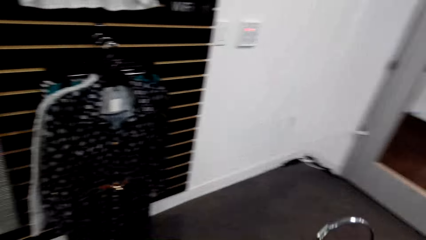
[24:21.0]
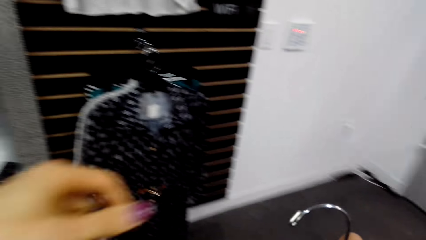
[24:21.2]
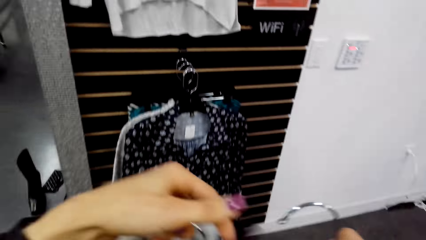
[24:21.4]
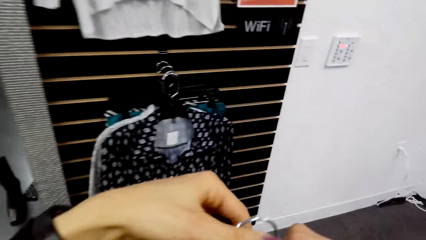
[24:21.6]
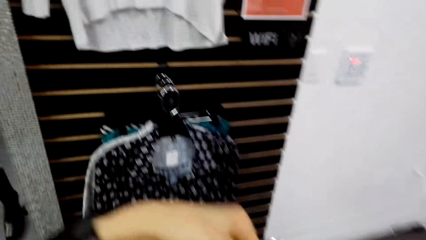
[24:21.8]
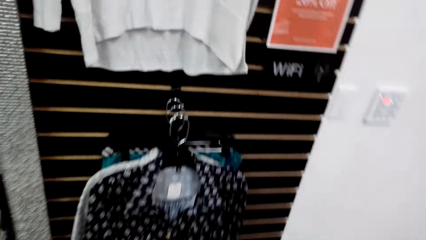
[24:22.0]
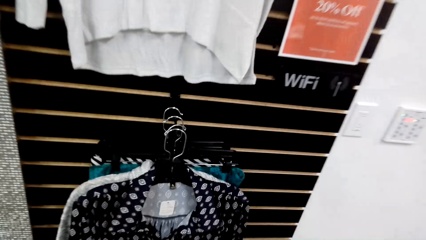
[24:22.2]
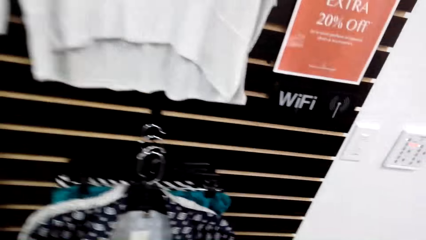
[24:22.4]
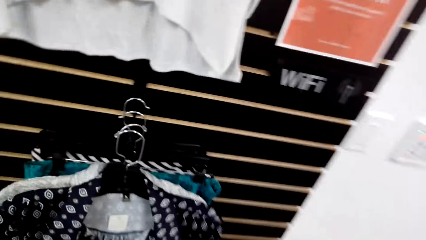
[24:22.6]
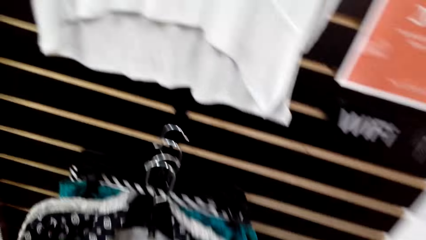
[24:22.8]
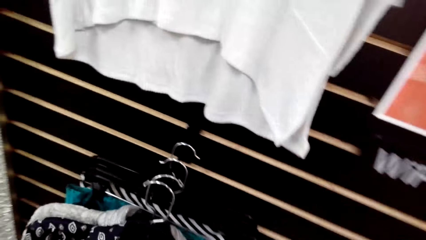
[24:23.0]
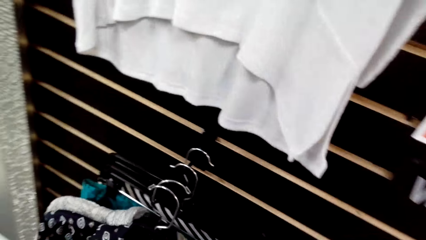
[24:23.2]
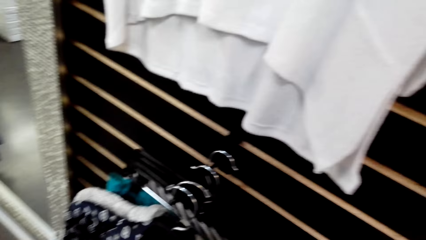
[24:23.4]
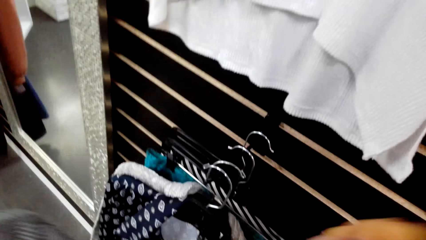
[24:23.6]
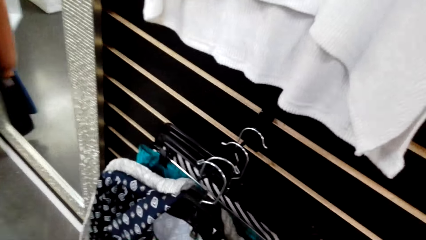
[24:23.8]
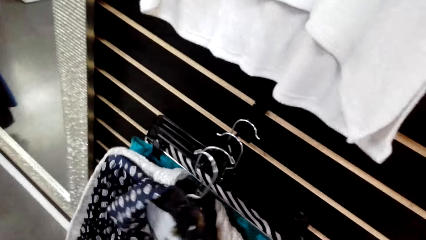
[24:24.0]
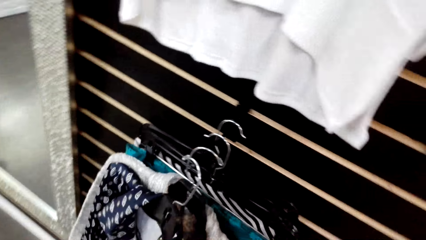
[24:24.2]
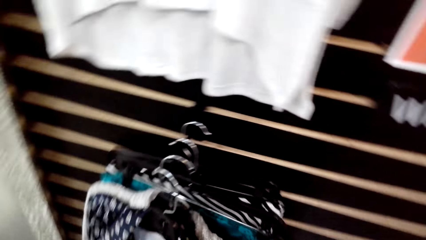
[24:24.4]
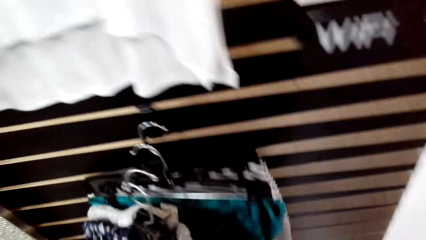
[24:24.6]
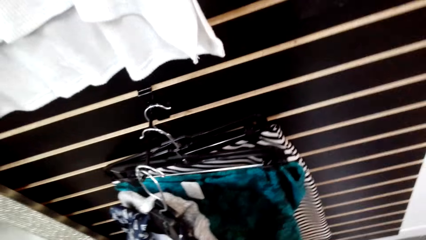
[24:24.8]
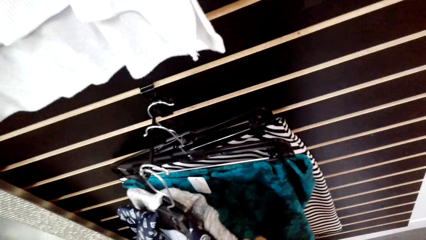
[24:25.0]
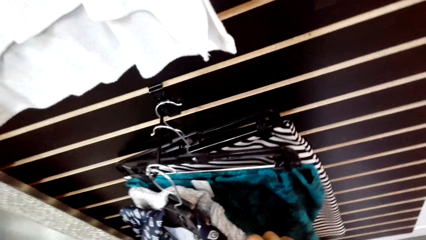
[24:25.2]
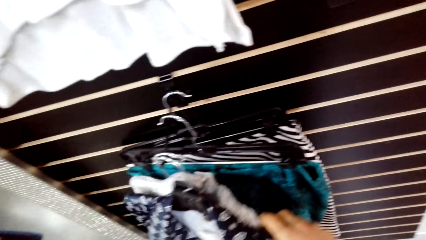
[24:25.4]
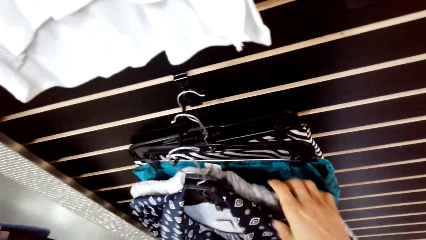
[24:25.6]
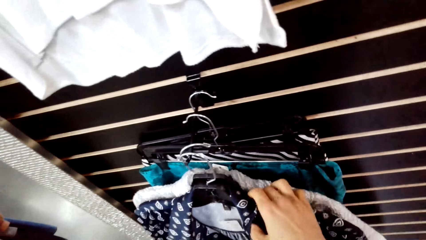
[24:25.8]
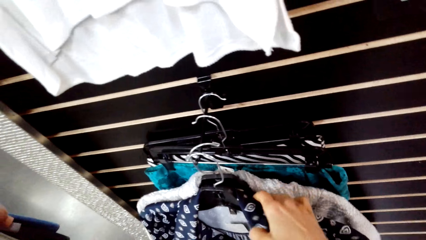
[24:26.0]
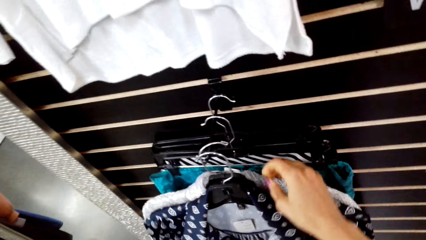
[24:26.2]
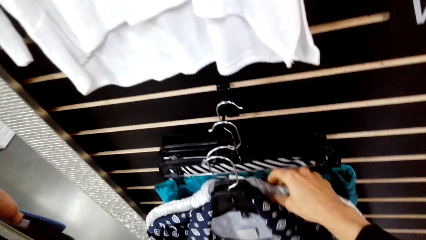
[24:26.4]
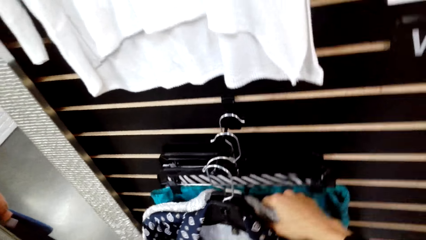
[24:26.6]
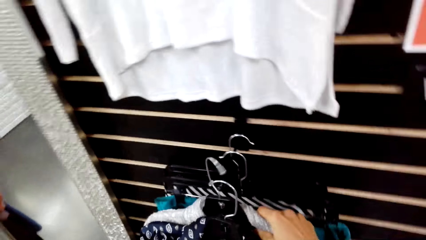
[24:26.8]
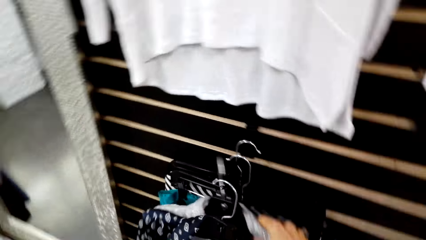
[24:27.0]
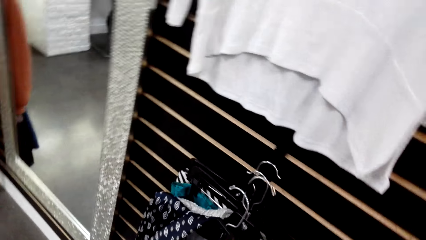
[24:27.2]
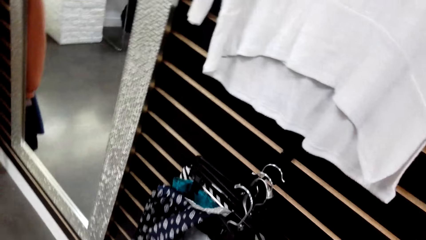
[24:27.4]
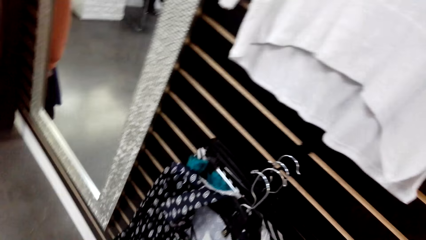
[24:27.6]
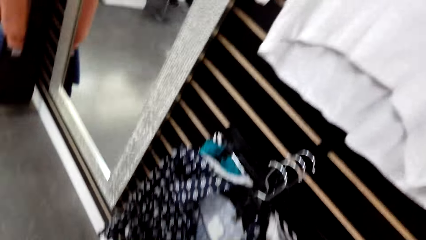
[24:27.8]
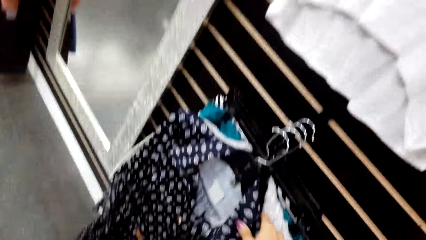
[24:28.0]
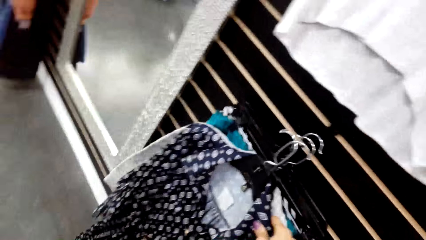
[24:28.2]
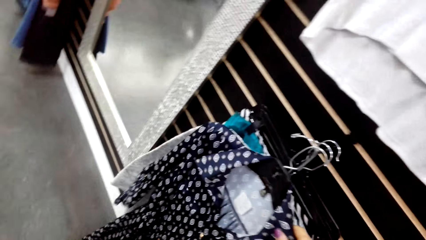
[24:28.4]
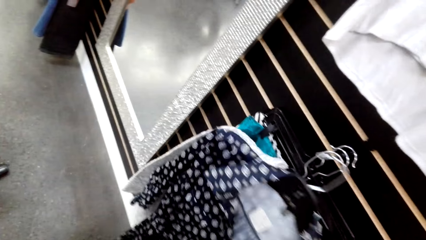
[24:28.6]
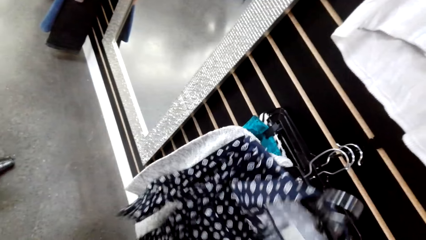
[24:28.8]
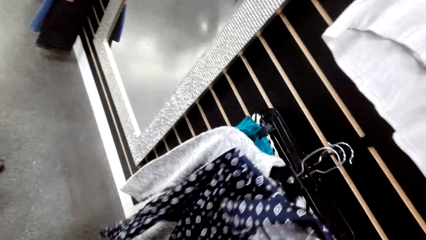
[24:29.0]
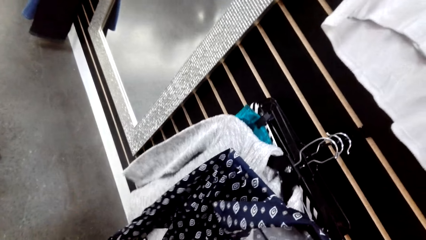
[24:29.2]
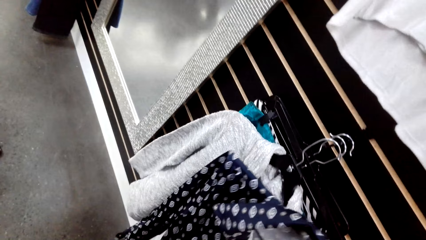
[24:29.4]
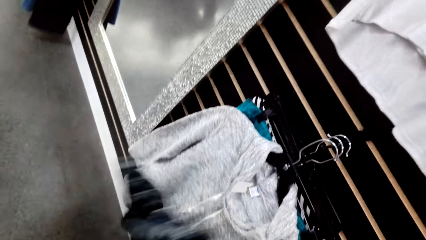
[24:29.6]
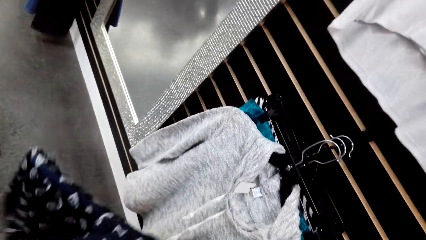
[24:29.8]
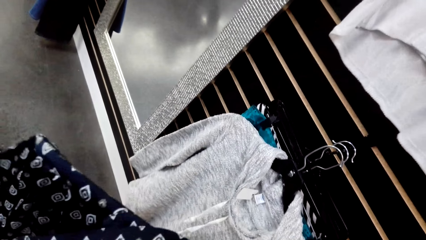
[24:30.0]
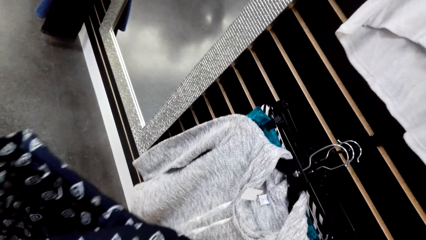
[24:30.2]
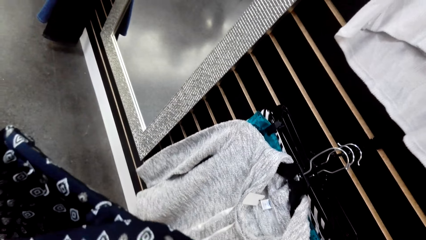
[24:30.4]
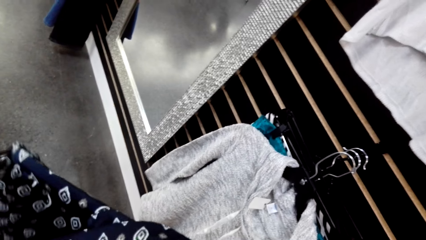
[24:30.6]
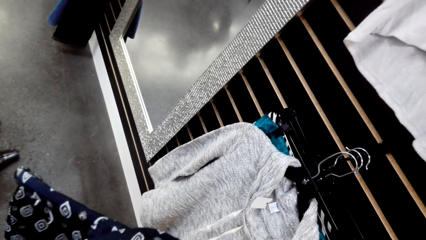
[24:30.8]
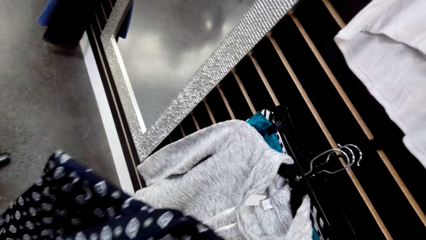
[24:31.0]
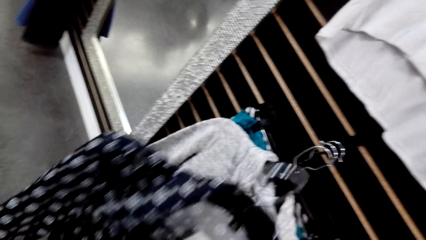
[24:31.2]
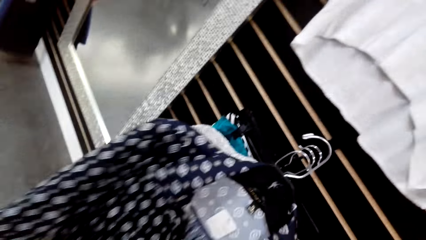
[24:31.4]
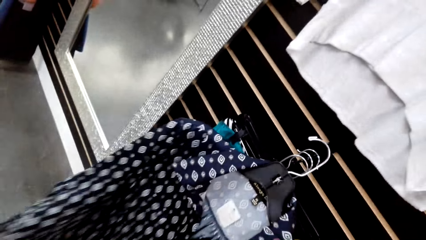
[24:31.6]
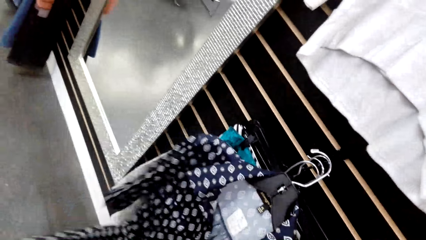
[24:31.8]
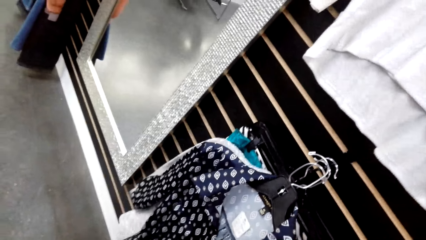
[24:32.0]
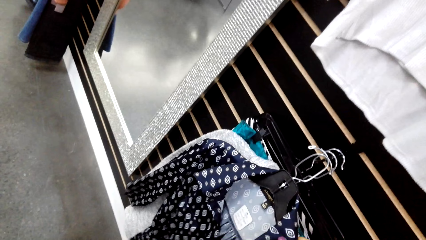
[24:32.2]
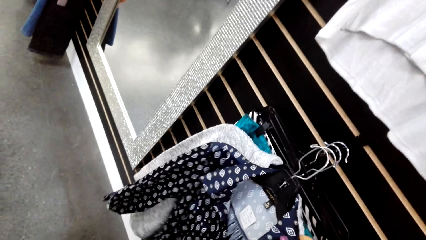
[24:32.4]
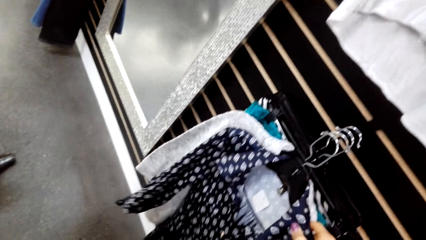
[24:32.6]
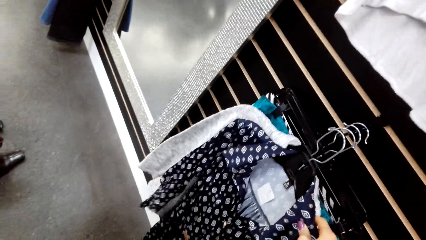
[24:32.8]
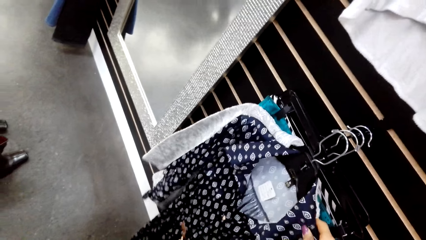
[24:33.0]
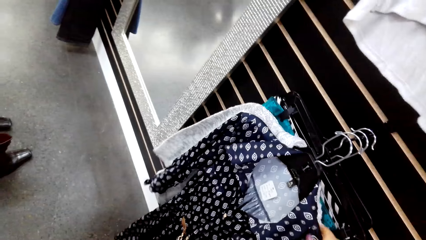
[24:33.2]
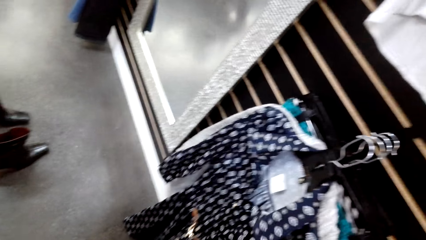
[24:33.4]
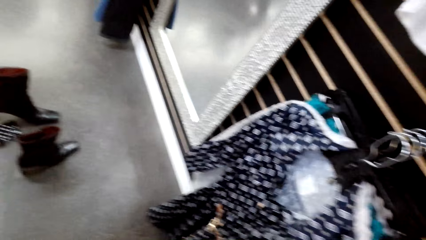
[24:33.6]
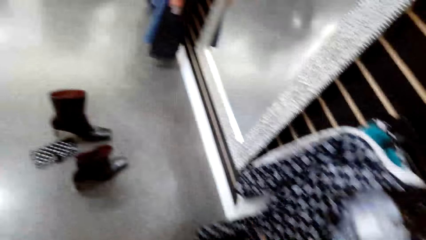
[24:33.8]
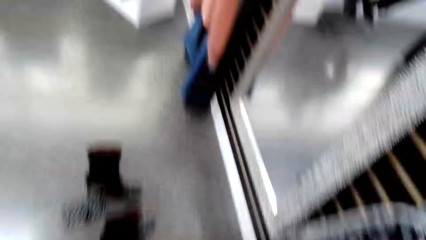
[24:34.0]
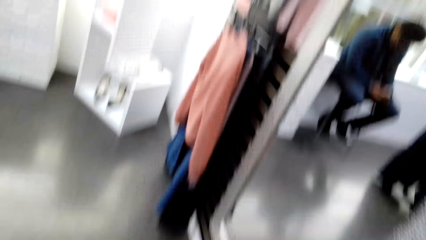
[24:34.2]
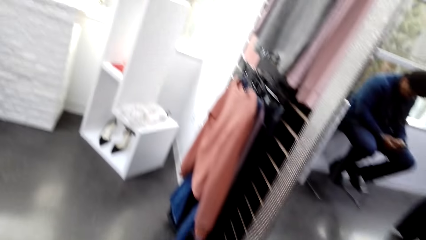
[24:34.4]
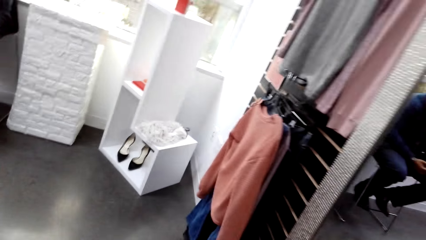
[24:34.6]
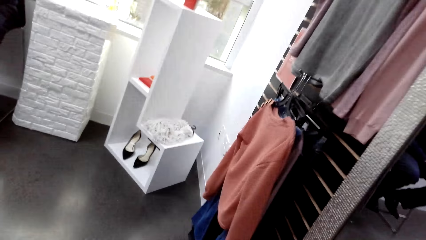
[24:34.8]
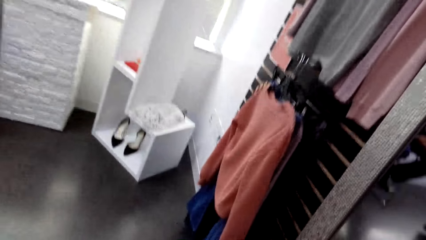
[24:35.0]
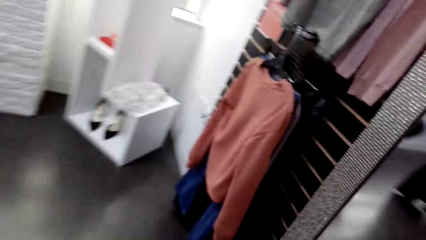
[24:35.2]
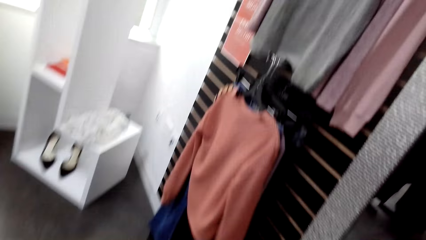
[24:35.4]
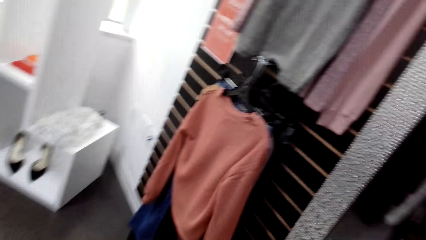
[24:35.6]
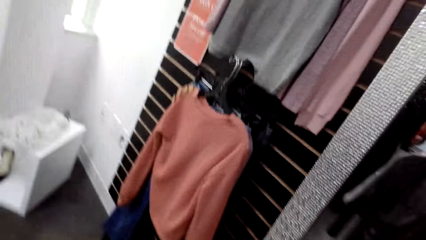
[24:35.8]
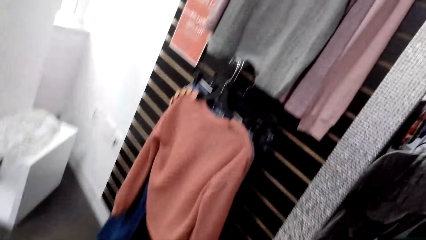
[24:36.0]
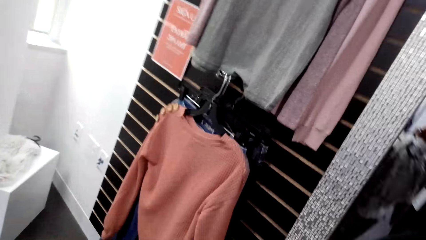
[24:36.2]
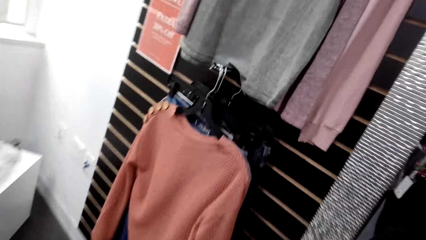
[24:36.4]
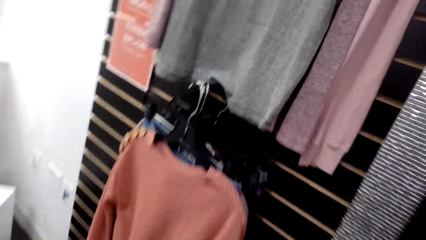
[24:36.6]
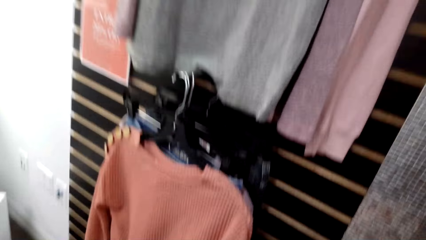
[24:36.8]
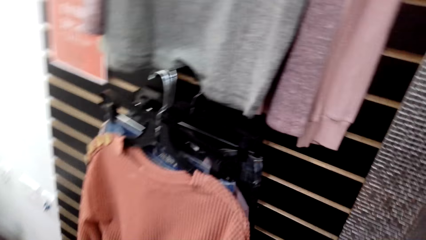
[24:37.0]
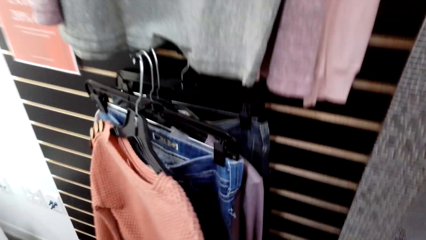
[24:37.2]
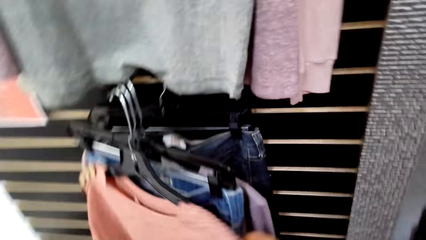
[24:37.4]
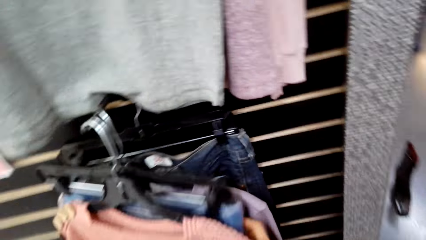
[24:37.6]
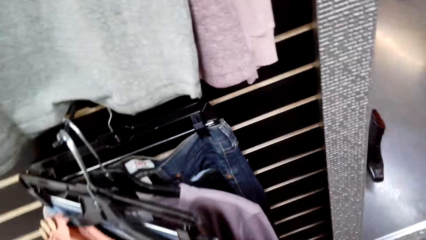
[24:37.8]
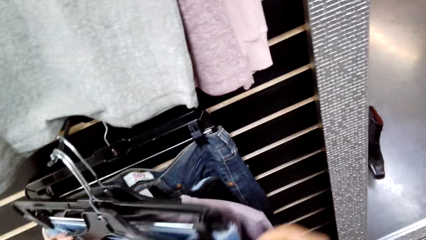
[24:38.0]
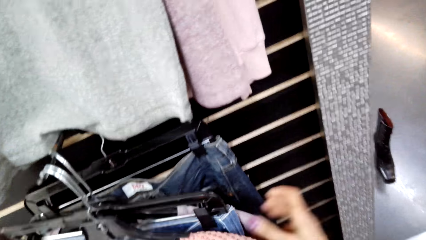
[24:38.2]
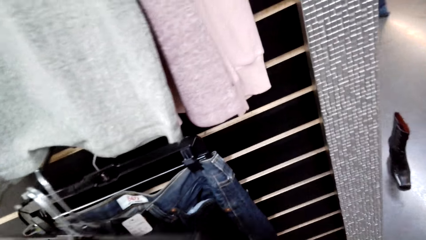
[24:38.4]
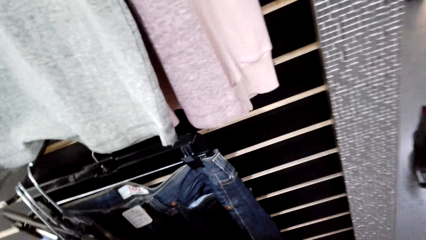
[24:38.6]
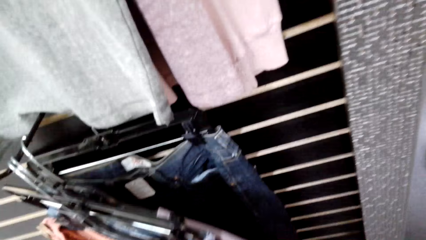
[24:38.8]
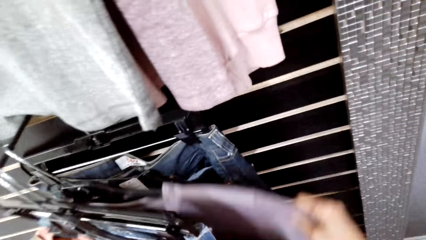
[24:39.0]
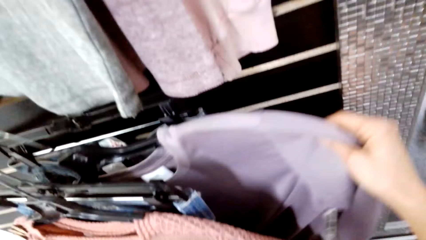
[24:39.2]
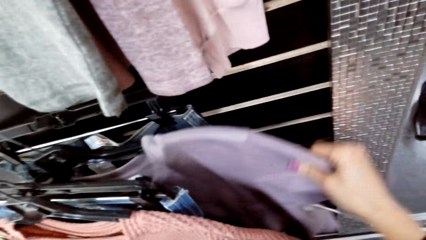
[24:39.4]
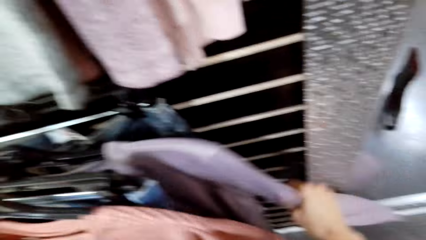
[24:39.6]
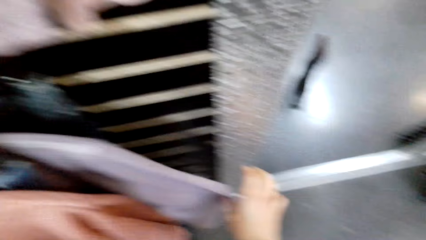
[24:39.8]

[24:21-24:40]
The camera wearer picks the clothes from the display rack. They hang the cloth on the display rack. They walk in the supermarket. They peruse the clothes on the clothes rack.
